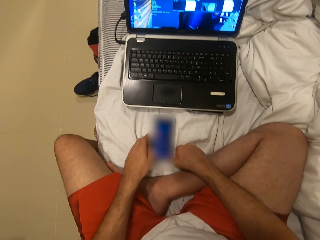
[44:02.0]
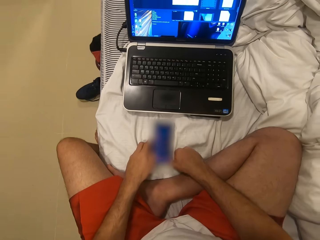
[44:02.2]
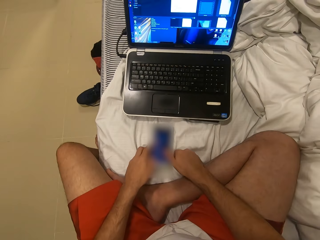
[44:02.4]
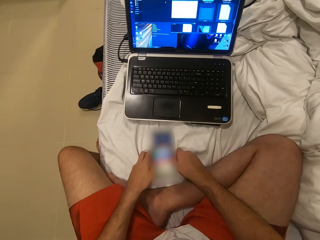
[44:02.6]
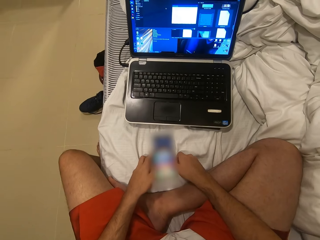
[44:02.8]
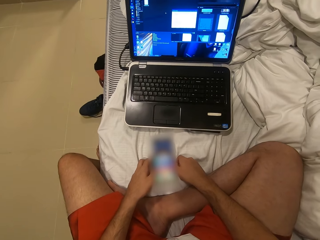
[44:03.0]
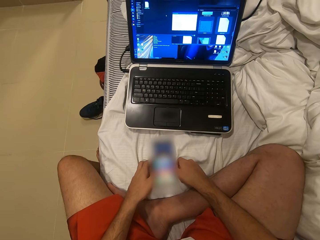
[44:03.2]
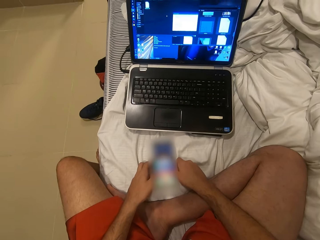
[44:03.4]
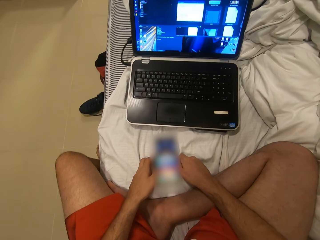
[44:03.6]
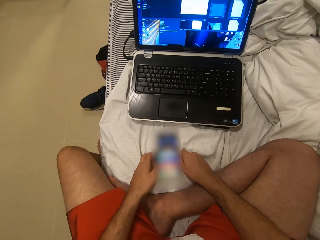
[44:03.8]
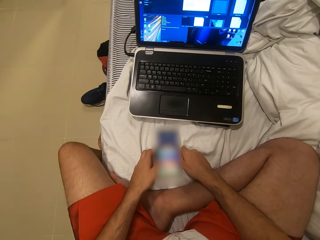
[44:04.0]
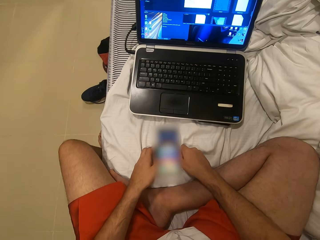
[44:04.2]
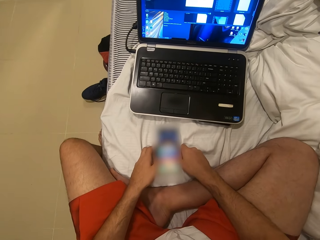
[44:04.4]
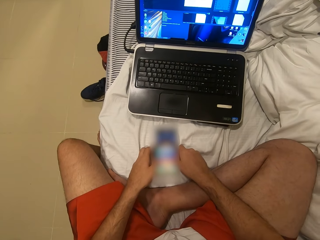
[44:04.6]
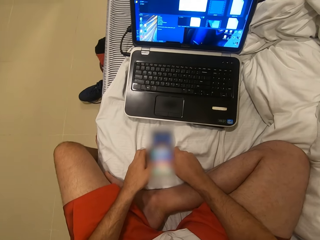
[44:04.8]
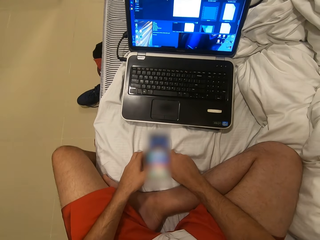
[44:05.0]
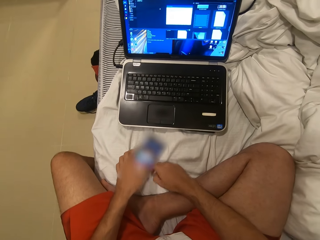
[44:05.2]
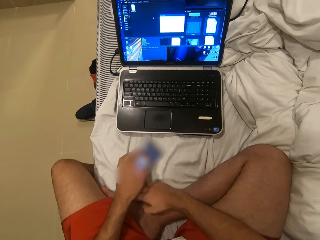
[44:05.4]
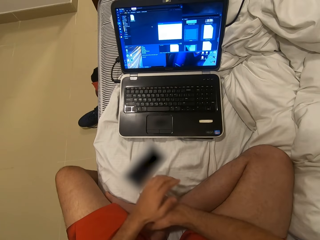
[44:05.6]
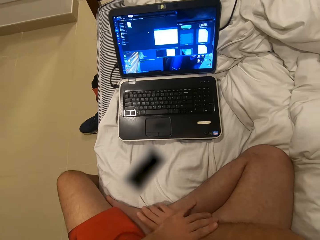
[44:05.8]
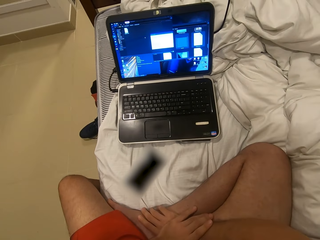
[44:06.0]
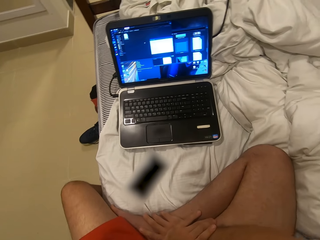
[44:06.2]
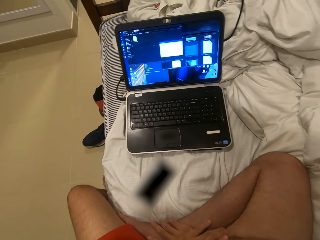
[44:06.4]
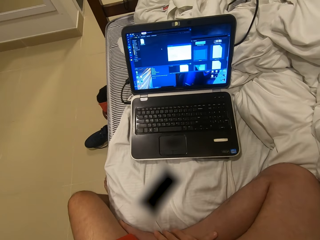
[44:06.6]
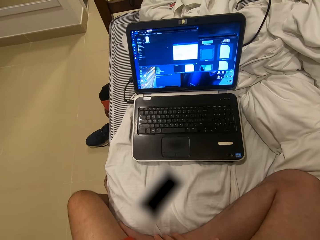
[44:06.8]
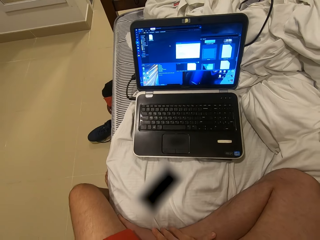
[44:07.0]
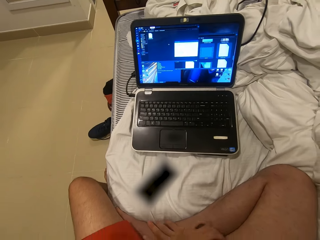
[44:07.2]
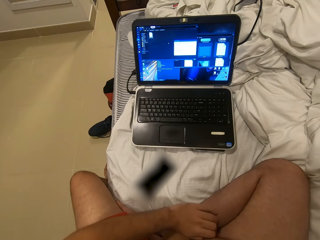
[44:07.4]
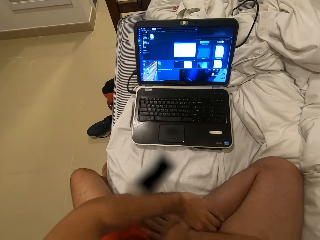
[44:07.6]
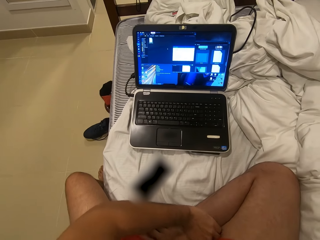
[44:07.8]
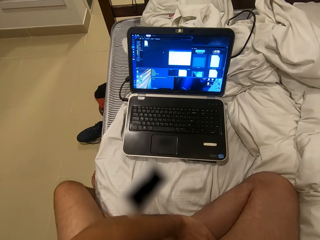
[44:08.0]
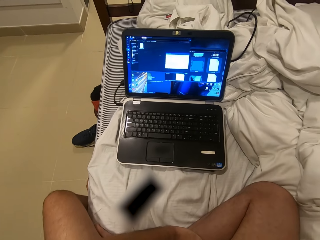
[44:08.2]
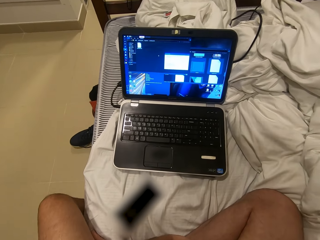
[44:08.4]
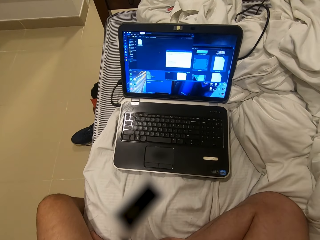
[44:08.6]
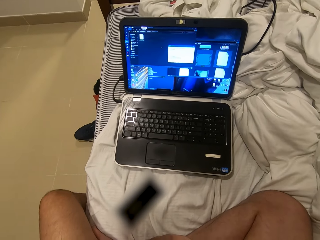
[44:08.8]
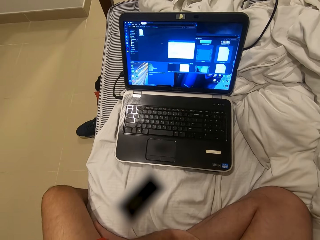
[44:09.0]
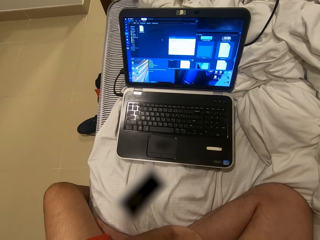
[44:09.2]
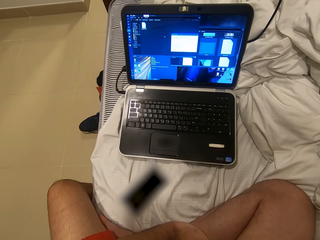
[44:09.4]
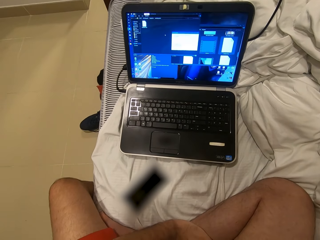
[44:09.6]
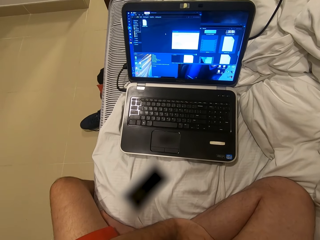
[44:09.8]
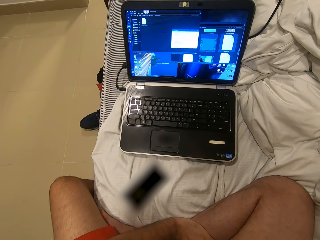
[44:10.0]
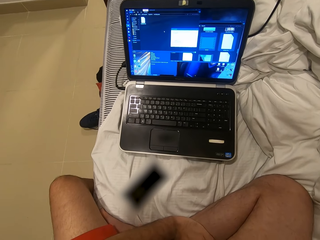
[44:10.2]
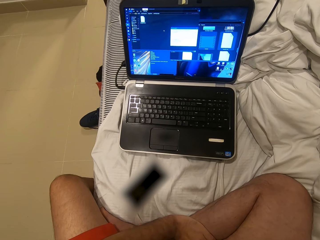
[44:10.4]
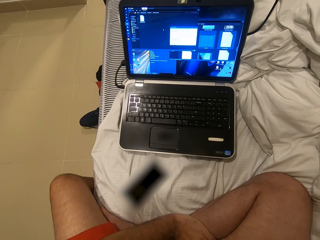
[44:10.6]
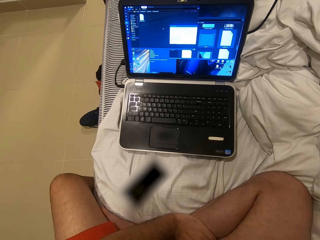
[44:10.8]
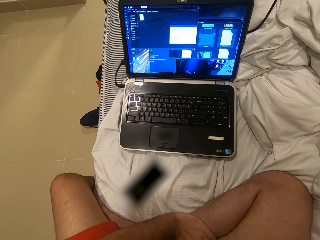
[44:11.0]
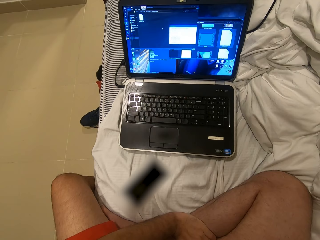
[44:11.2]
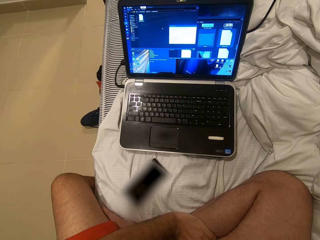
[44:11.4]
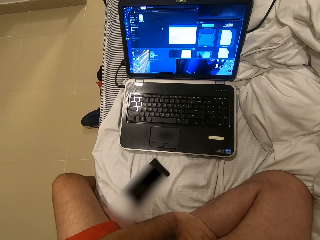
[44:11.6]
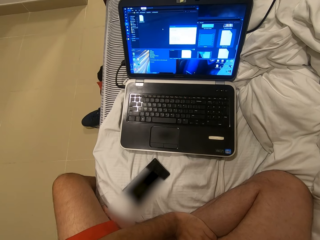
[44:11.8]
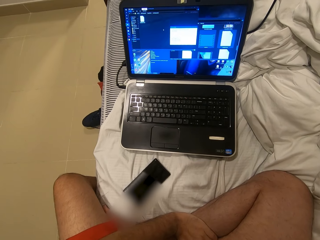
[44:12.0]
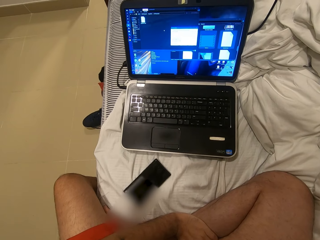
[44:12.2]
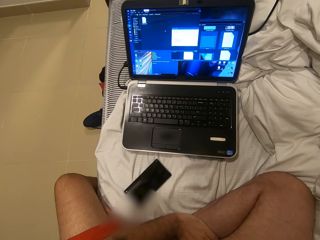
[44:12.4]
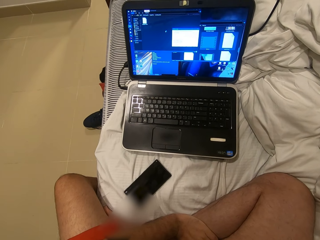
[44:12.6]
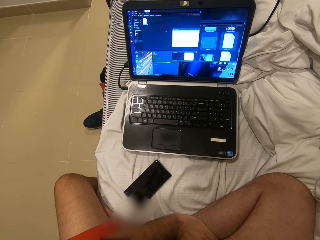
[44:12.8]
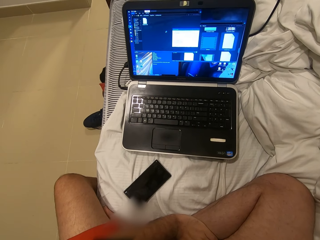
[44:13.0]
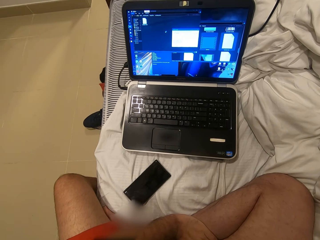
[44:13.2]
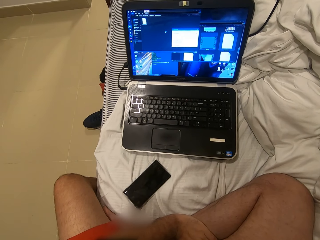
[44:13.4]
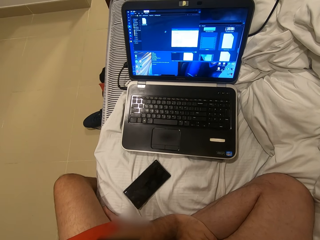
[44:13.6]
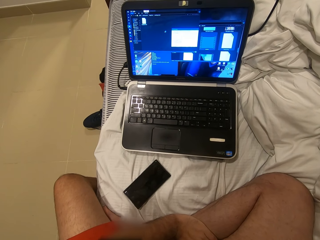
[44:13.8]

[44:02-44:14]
The camera wearer holds a phone with hands. They operate the phone with hands. They drop the phone. They move the phone. They put hands on legs. They move a hand. They look at the laptop.

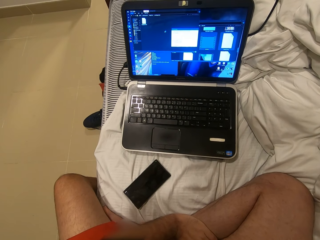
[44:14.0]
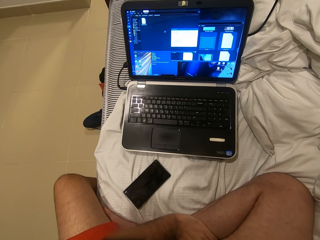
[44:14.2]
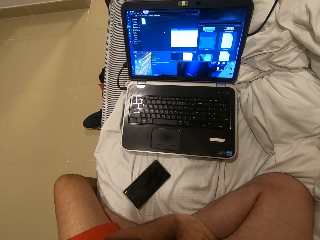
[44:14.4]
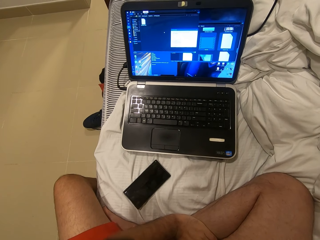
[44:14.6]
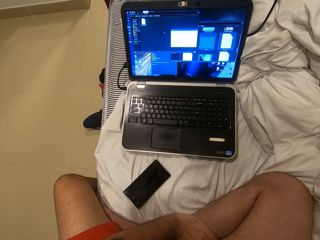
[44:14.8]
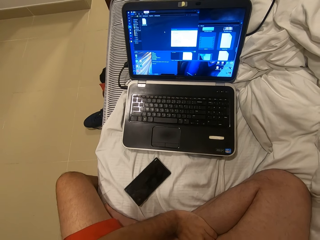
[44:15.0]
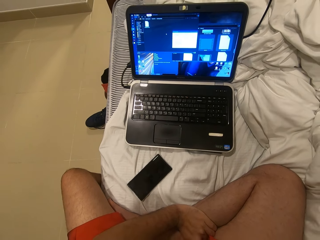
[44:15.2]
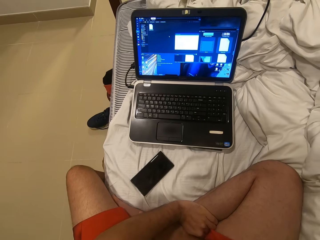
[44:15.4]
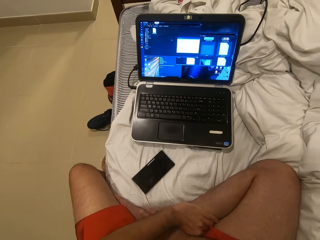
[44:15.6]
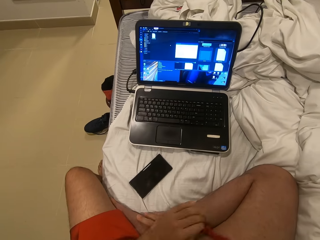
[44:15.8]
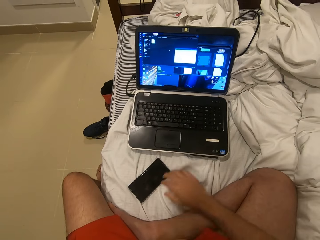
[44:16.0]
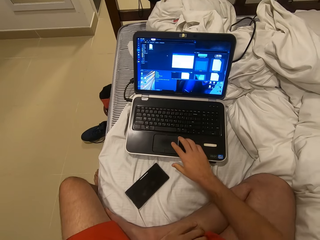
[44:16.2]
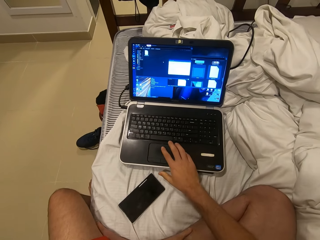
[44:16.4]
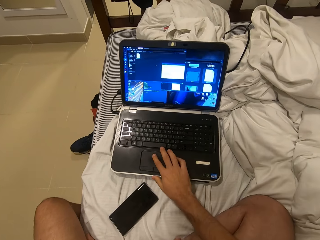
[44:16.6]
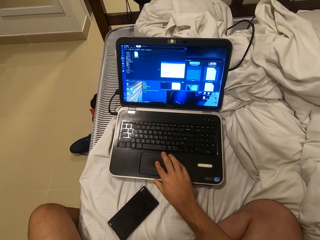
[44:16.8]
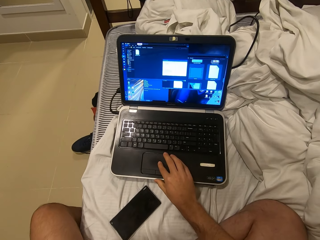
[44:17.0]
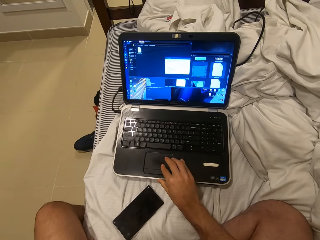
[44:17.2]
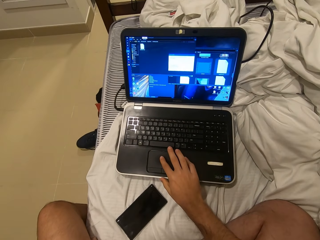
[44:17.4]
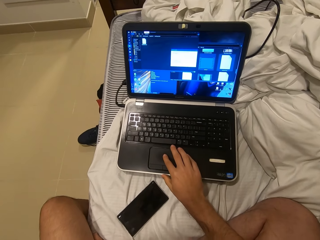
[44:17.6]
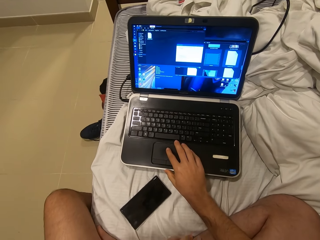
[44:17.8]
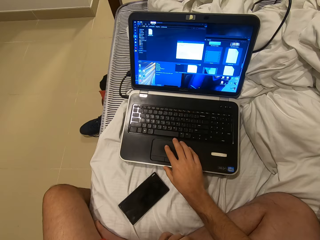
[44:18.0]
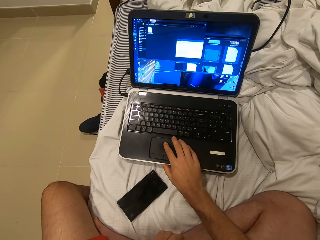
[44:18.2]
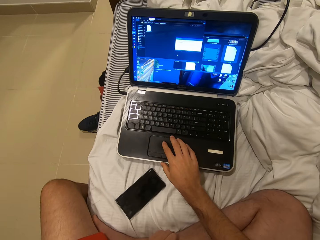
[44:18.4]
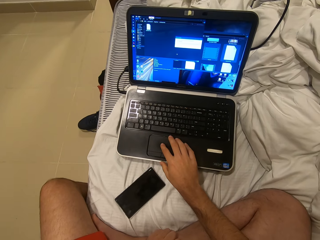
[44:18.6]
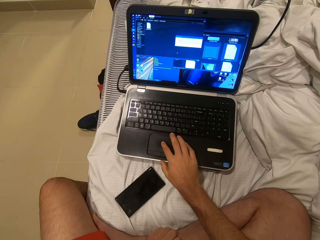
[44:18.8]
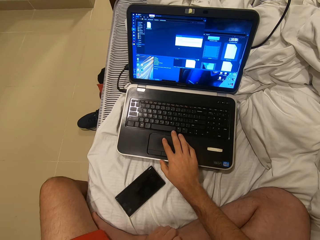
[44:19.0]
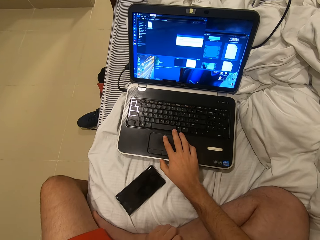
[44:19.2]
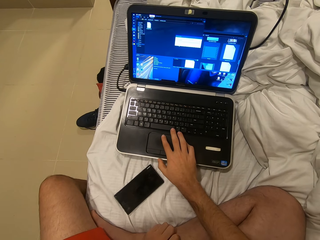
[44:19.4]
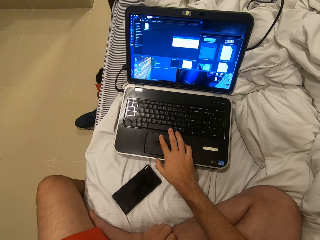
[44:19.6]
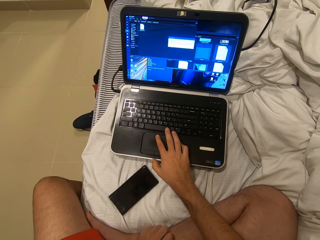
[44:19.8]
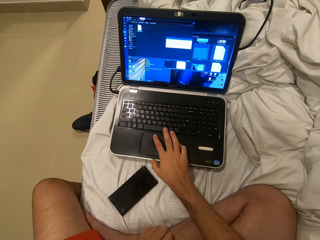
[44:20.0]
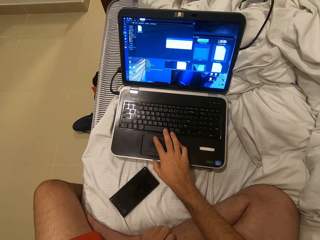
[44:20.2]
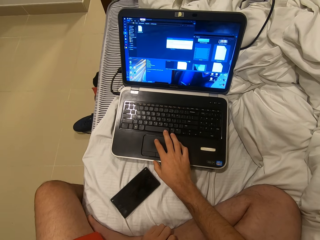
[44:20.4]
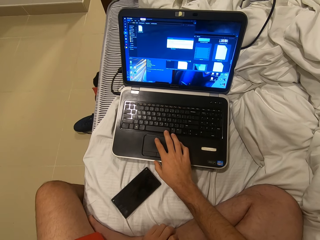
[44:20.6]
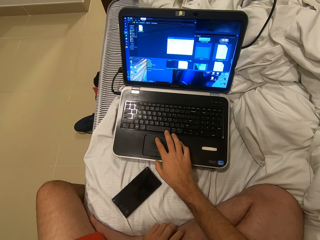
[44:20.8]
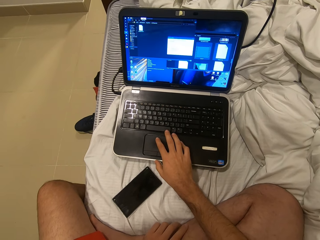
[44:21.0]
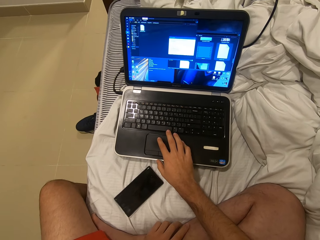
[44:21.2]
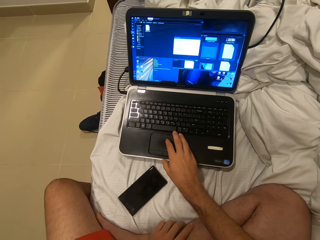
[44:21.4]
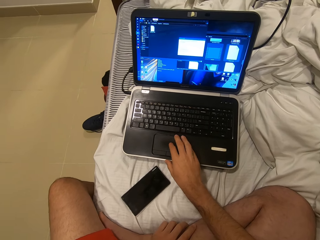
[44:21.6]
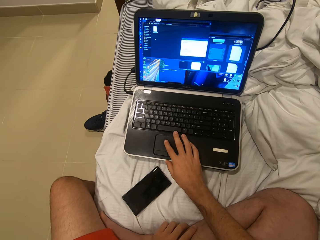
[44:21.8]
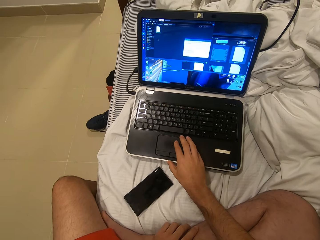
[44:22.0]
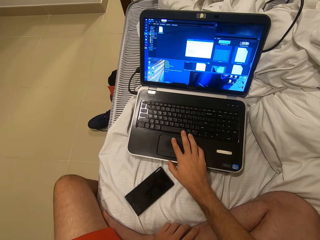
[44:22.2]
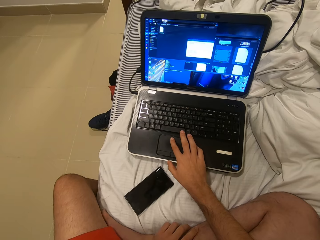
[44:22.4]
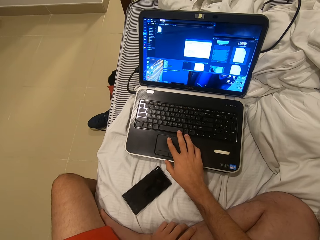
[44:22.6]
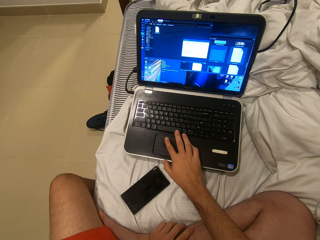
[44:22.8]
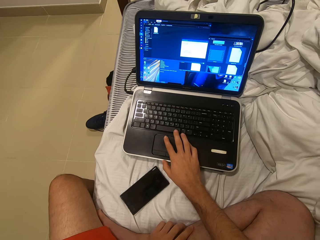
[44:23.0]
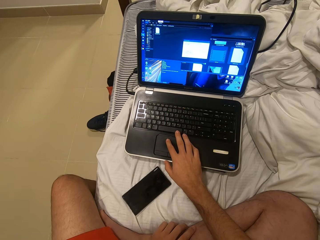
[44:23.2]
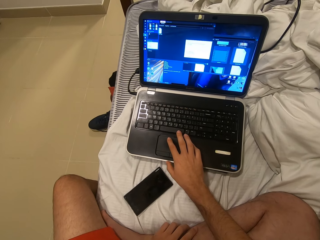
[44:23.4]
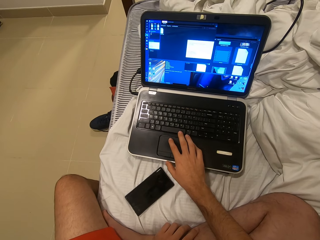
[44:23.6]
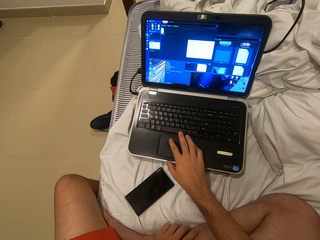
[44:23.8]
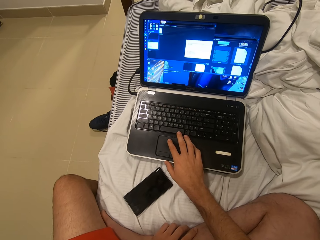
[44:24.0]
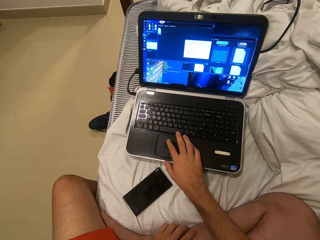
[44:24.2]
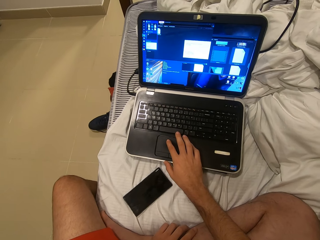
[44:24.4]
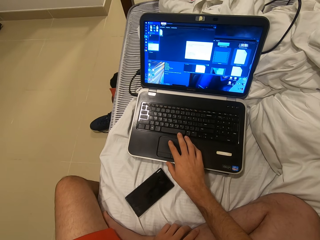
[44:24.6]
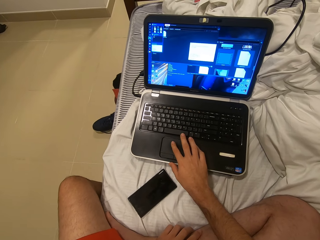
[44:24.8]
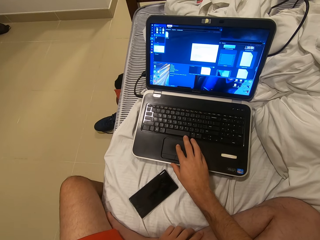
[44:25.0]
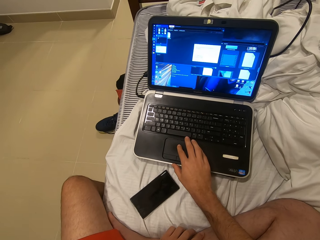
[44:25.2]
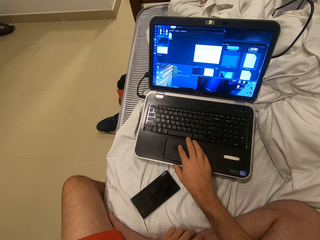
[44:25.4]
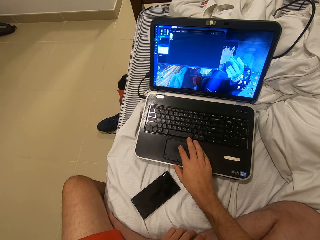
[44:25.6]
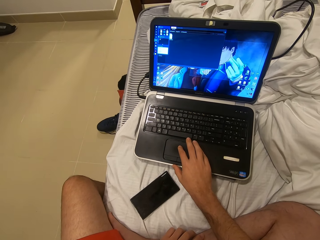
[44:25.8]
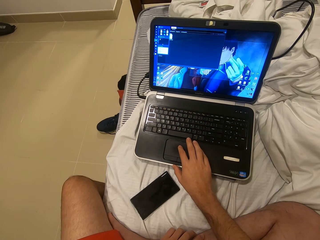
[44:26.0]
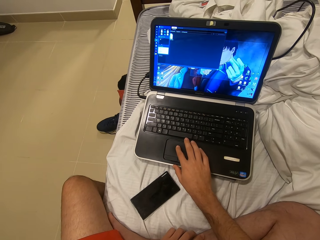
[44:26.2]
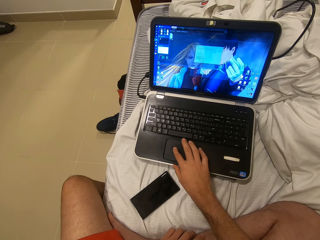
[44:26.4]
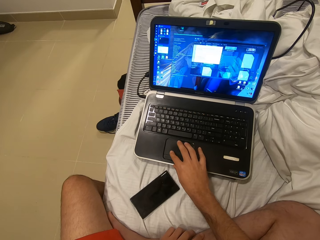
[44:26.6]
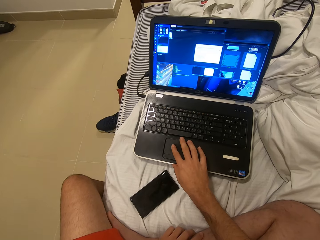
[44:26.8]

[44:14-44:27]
The camera wearer uses the laptop. They use the laptop again.
